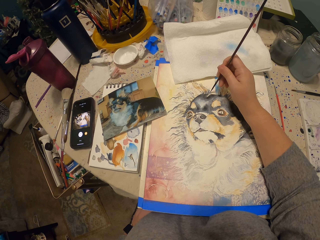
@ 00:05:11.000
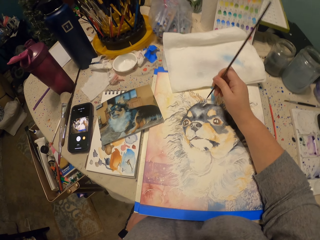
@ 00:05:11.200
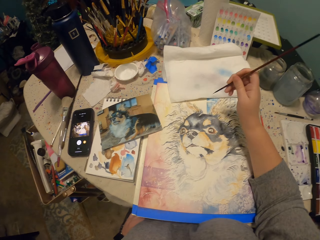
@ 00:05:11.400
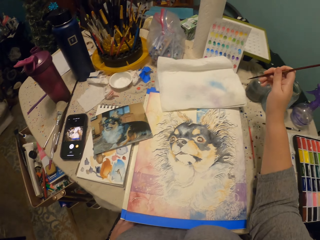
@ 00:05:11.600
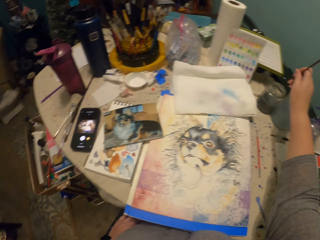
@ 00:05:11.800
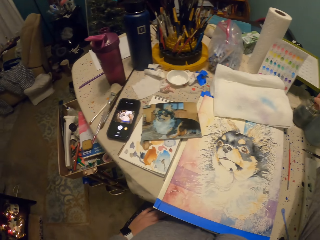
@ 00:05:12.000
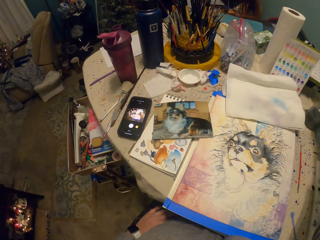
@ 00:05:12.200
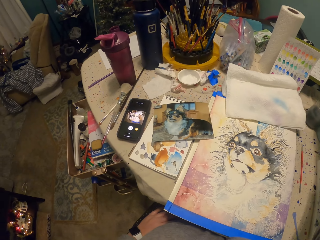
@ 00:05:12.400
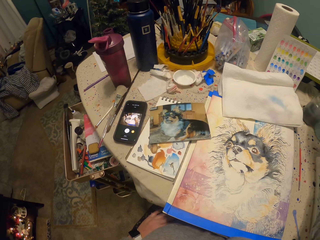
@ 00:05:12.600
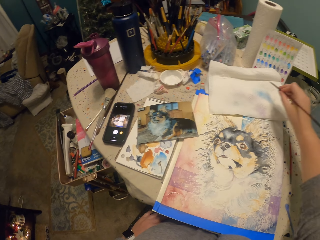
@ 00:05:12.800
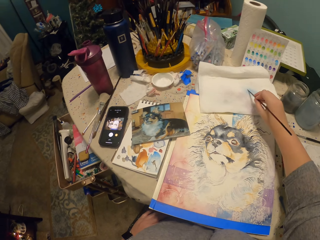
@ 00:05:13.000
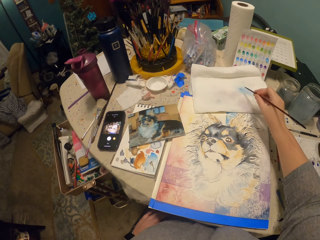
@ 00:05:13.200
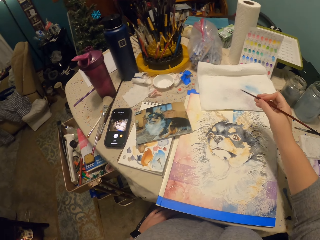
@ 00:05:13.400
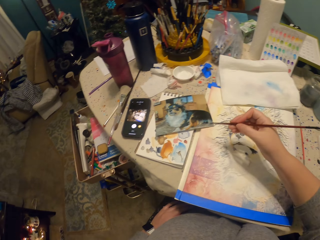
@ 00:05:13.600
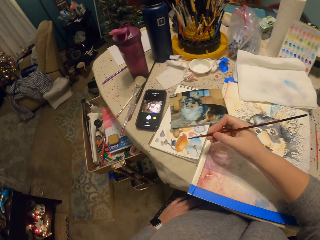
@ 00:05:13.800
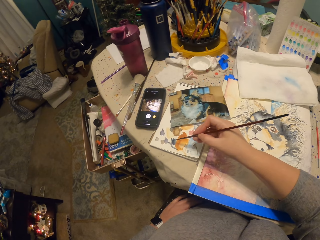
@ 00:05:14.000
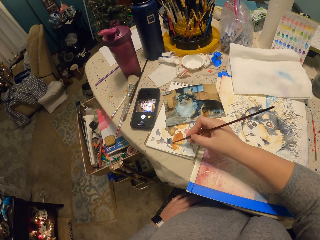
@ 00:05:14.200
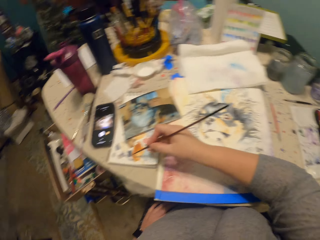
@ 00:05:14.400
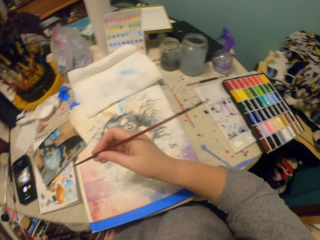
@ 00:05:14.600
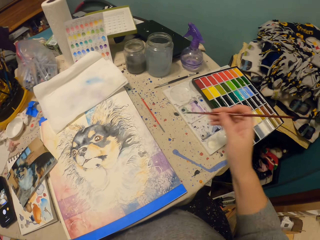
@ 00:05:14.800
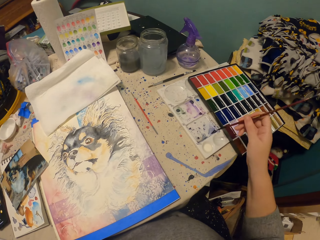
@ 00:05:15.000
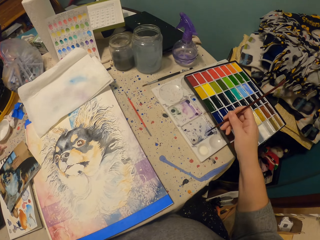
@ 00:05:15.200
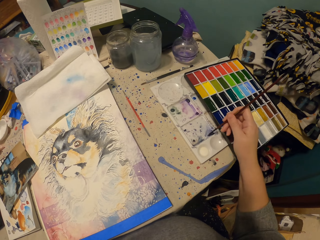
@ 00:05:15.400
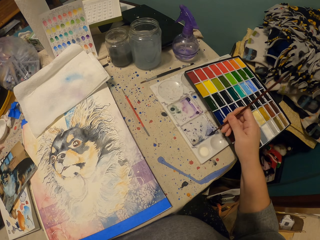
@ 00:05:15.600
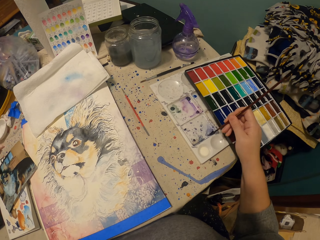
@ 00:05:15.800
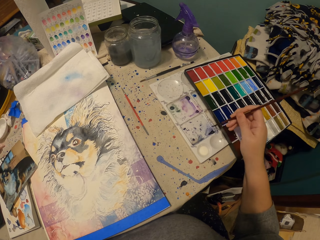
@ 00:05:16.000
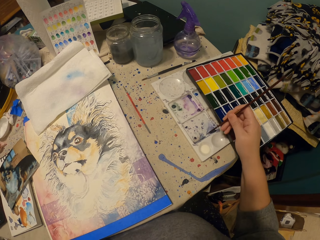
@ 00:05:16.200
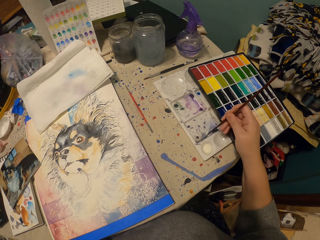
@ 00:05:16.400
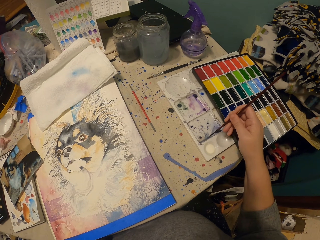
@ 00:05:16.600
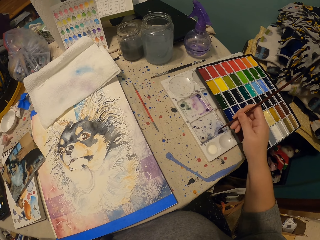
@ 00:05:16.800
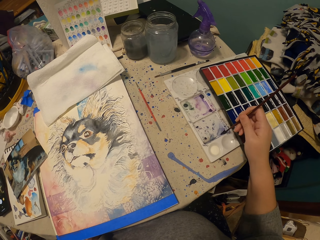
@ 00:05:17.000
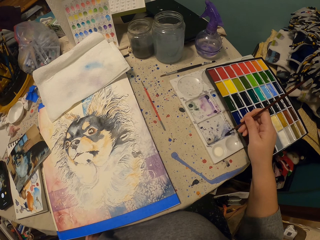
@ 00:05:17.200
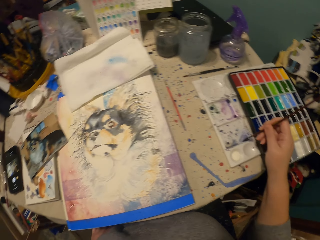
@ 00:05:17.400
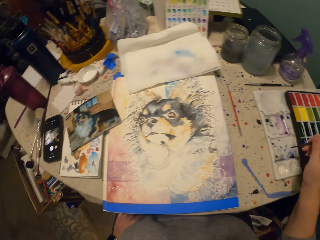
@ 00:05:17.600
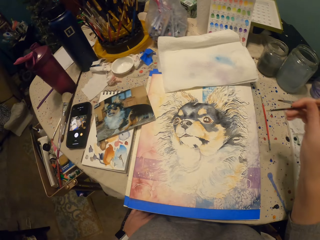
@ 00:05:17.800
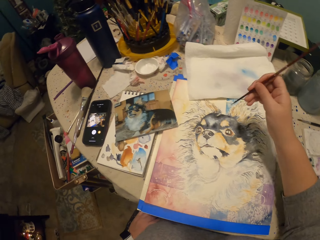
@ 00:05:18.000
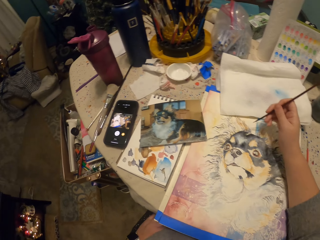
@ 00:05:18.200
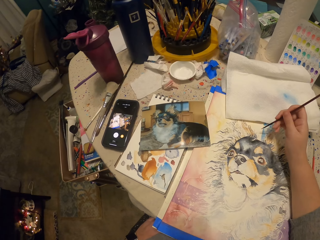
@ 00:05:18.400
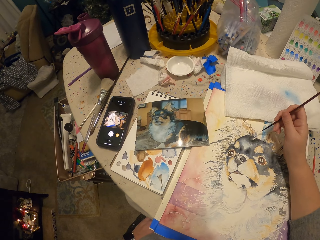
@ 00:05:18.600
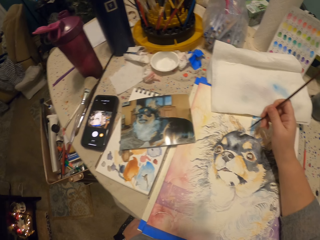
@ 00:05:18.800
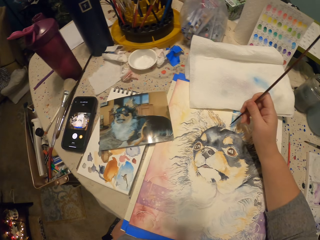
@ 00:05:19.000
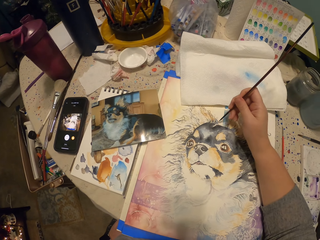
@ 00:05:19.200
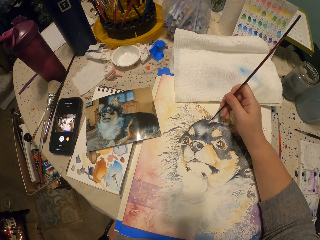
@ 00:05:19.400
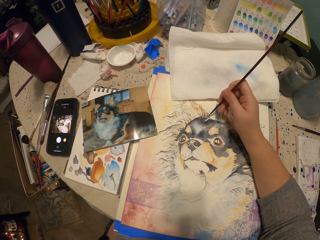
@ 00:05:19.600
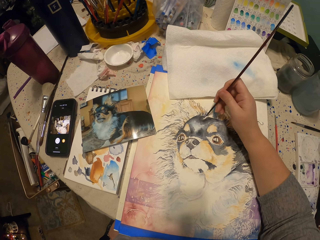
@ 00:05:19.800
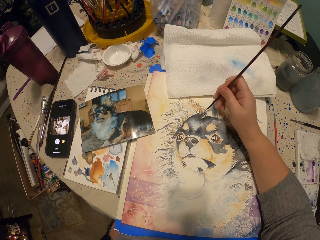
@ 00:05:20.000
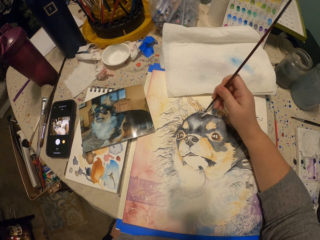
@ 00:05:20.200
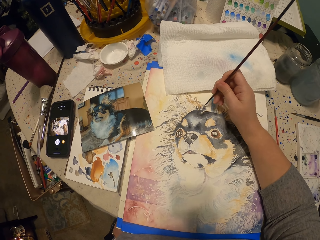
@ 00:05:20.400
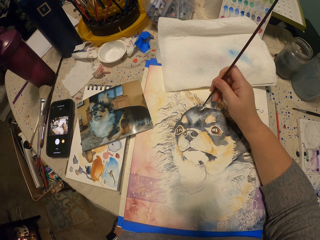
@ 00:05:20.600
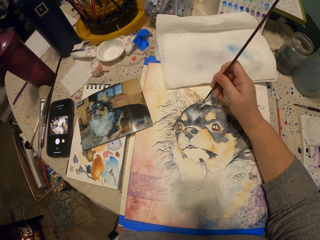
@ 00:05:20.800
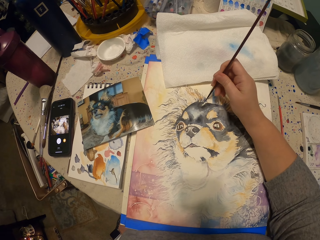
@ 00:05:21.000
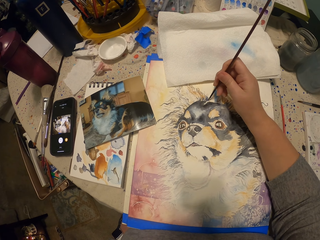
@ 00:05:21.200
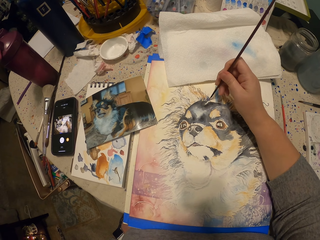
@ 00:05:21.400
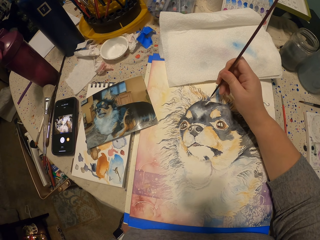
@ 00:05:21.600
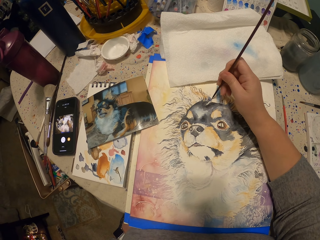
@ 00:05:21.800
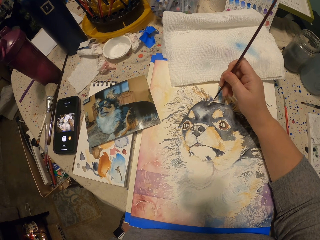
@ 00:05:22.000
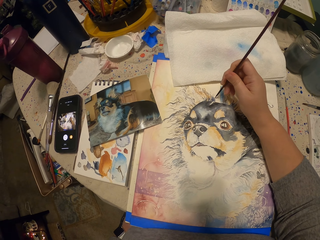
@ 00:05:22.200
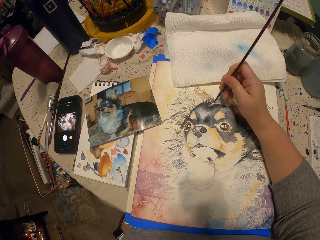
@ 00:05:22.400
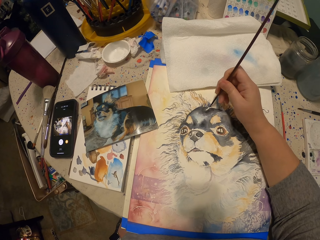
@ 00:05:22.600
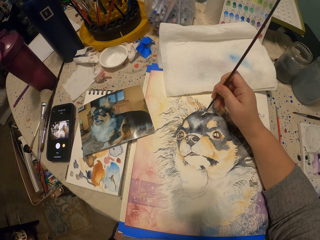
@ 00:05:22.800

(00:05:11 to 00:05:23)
The camera wearer dips the painting brush in the paints in a container. They wipe the painting brush on a paper, rub the painting brush on palette paper, and put the paints on the painting brush. They pick paint from the paint kit. They paint a dog art with the painting brush.

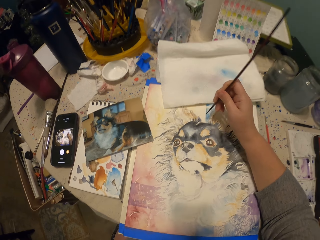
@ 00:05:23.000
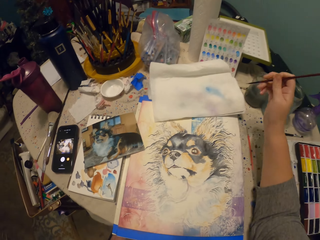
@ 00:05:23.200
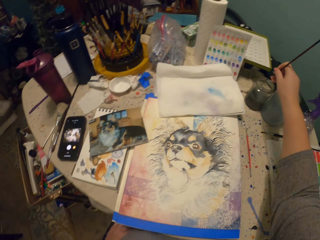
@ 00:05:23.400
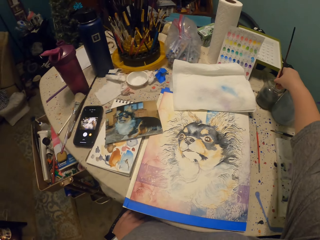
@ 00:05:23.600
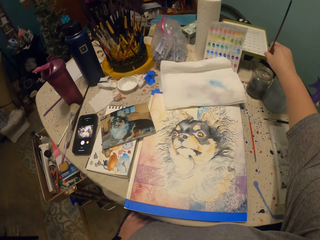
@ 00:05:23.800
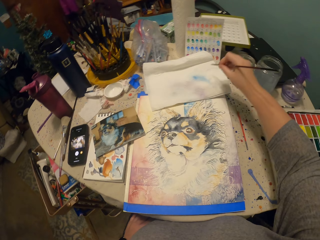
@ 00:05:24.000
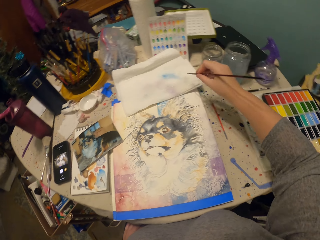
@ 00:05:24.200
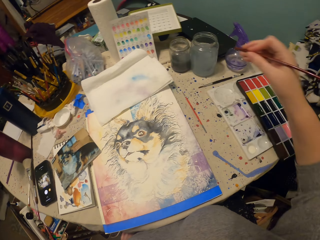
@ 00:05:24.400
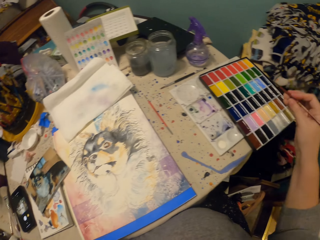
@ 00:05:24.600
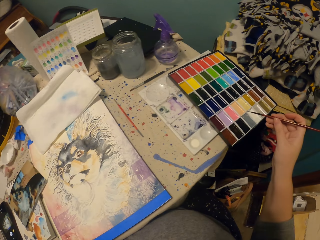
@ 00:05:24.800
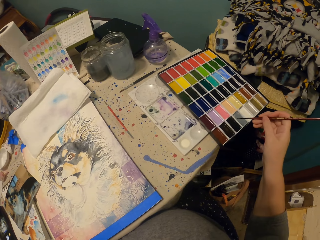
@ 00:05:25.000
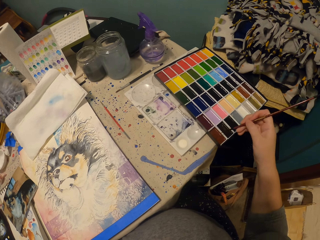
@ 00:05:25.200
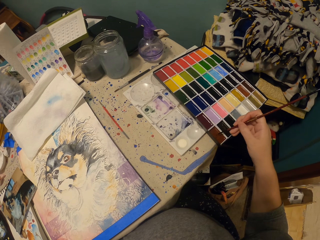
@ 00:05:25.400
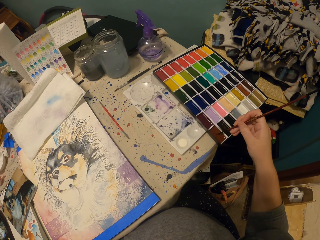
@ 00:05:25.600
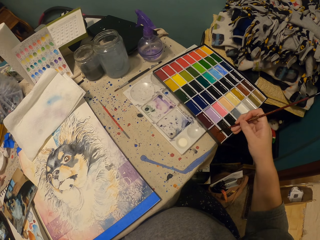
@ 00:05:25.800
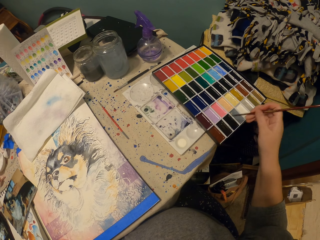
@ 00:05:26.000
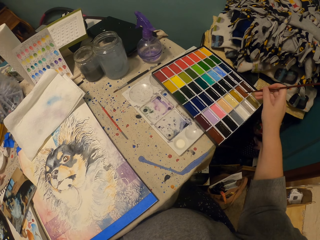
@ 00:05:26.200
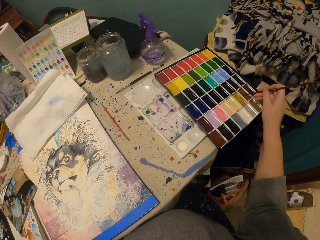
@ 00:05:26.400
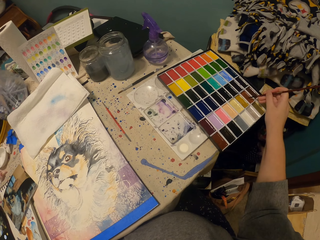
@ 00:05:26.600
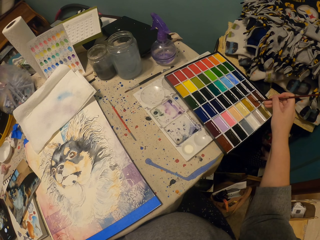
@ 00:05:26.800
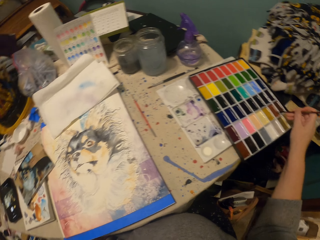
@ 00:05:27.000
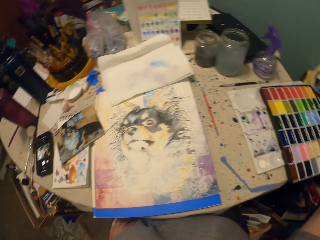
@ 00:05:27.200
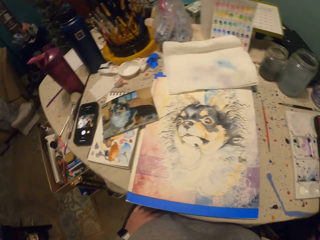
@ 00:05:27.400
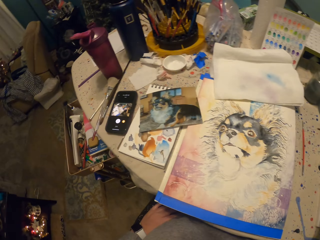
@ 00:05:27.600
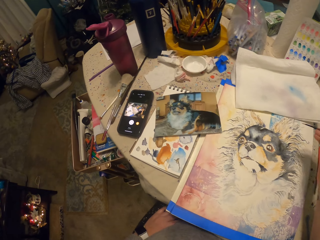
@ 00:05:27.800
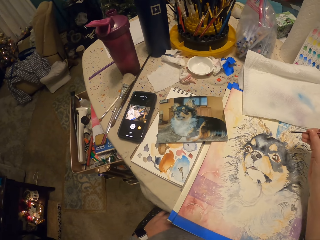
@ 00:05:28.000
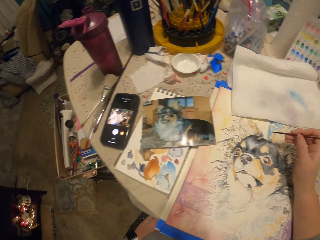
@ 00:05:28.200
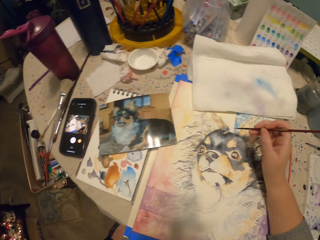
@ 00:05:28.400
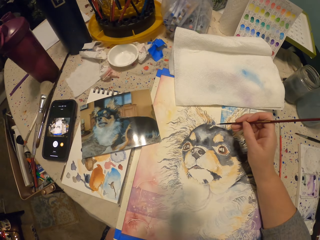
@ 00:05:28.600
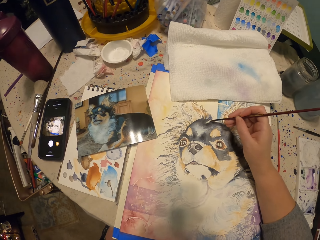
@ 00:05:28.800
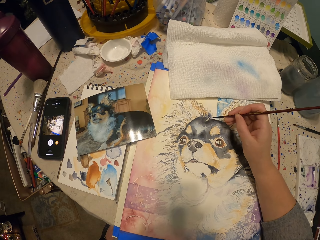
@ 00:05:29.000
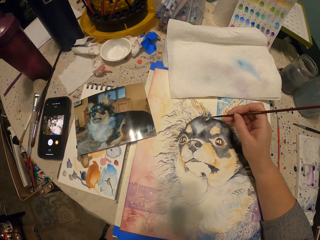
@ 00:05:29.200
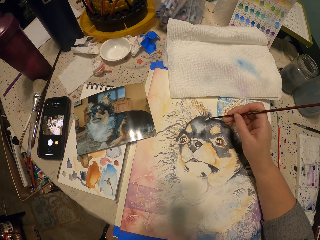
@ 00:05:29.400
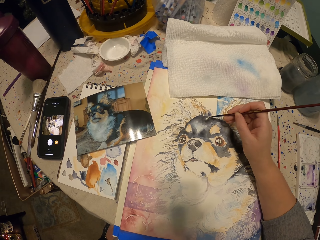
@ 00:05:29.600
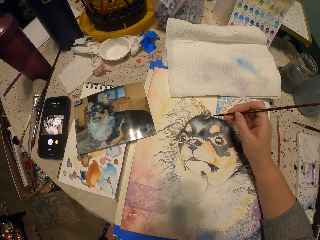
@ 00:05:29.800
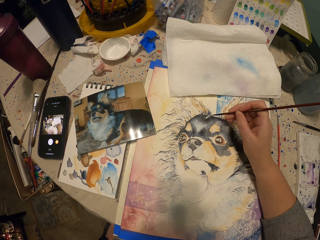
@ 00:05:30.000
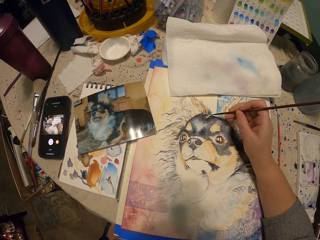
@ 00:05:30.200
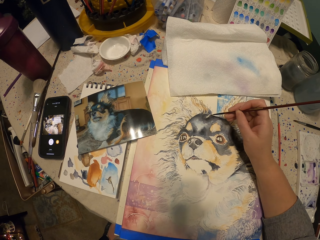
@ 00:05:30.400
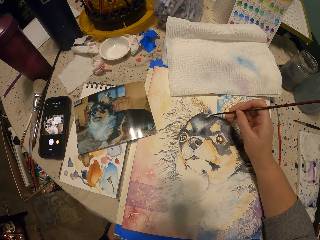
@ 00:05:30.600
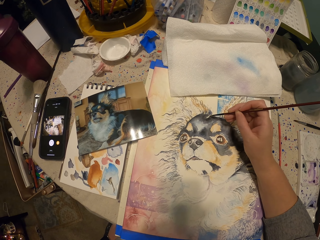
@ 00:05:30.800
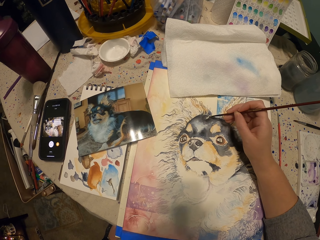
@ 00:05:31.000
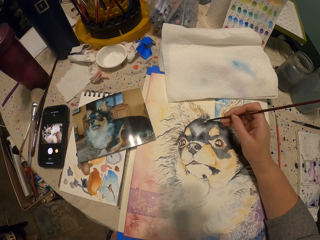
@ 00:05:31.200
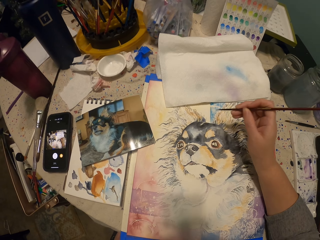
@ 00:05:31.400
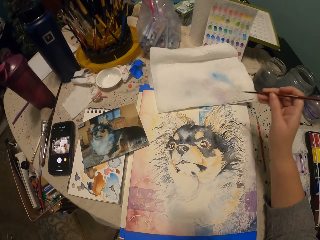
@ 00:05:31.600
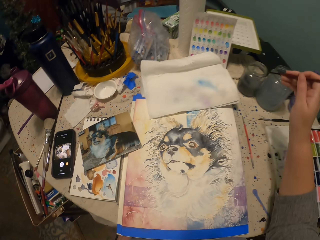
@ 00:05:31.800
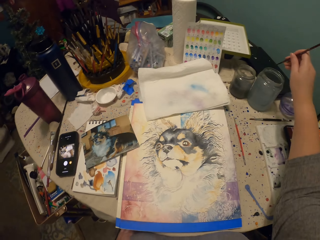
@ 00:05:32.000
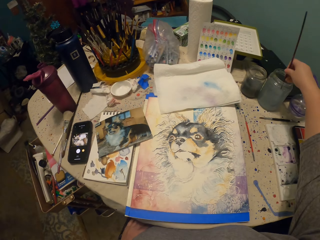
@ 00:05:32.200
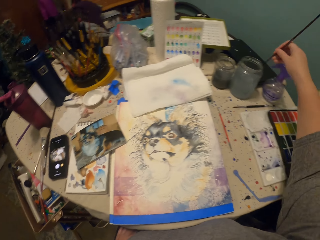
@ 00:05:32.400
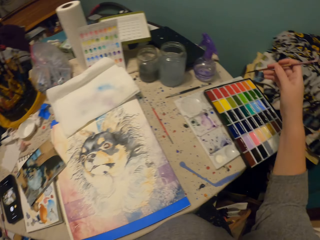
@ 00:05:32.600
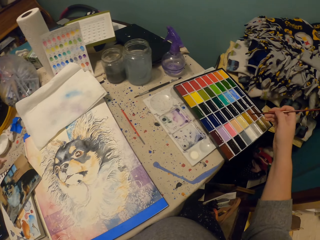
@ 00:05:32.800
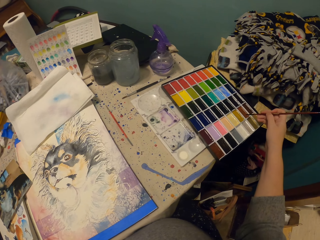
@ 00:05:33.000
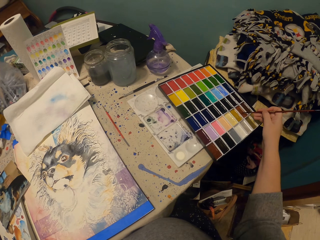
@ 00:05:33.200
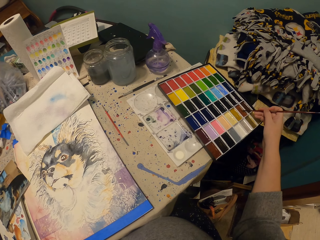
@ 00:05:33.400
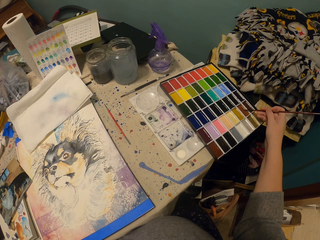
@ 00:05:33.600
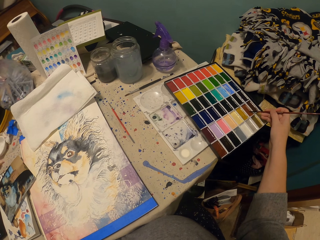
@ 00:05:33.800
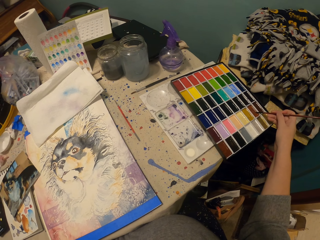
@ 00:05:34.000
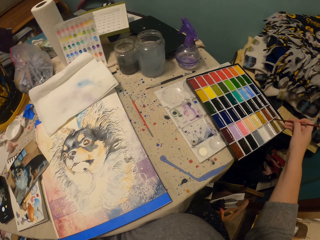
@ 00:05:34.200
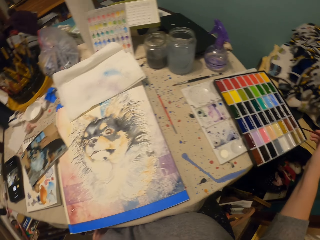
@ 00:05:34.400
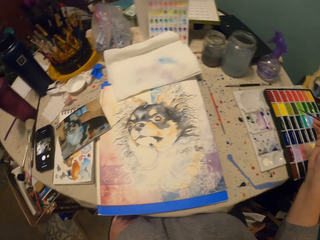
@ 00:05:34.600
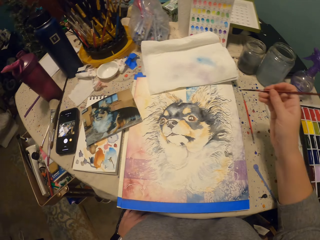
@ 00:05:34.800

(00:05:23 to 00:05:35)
The camera wearer dips the painting brush in a container and wipes the painting brush on paper. They put the paints on the painting brush. They pick paint from the paint kit. They paint a dog art with the painting brush. They put the paints on the painting brush. They dip the painting brush in the container. They pick paint from the paint kit.
